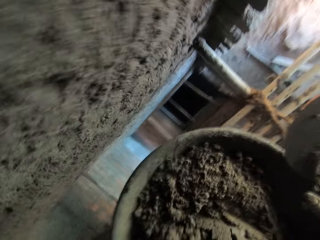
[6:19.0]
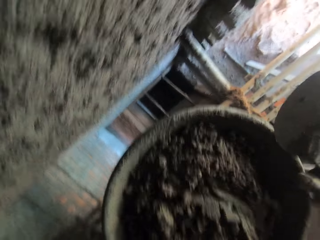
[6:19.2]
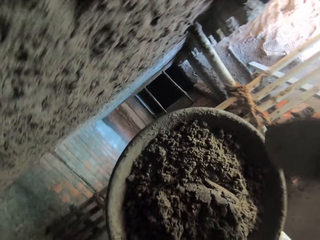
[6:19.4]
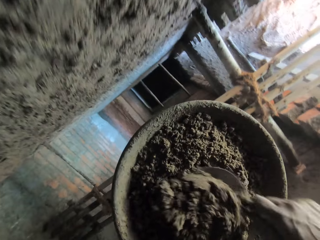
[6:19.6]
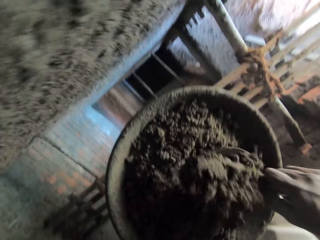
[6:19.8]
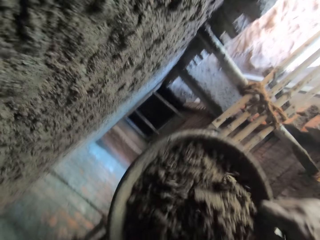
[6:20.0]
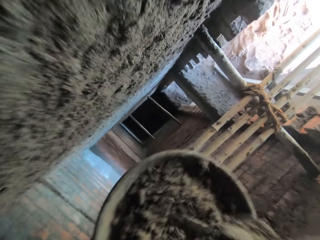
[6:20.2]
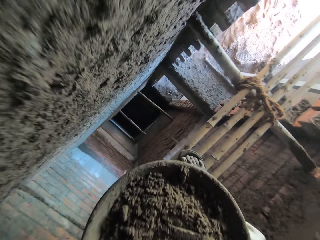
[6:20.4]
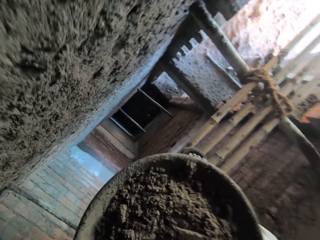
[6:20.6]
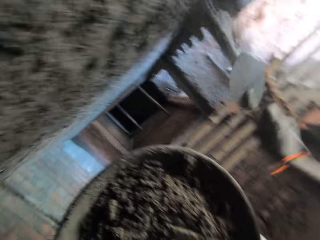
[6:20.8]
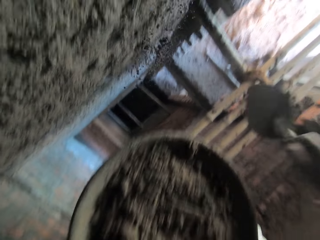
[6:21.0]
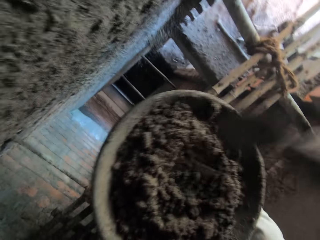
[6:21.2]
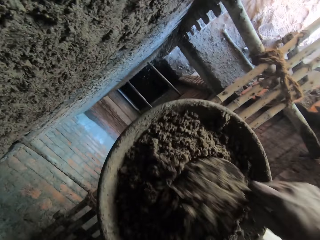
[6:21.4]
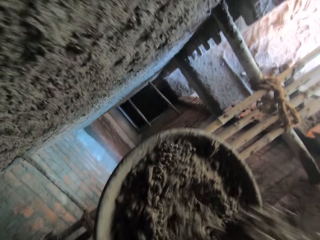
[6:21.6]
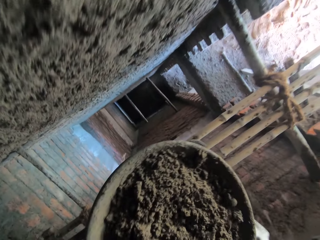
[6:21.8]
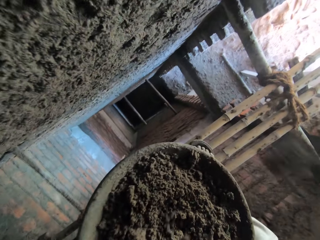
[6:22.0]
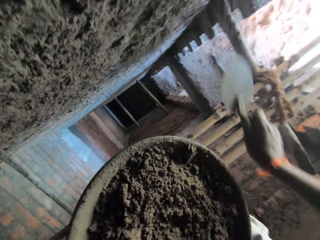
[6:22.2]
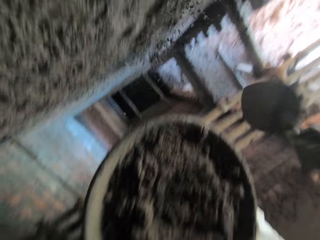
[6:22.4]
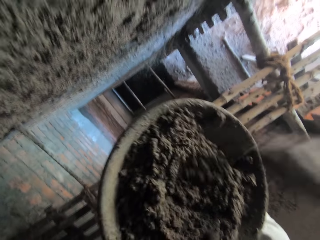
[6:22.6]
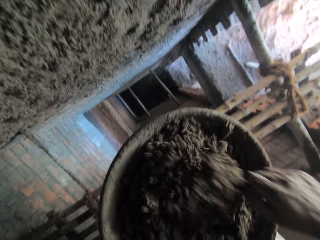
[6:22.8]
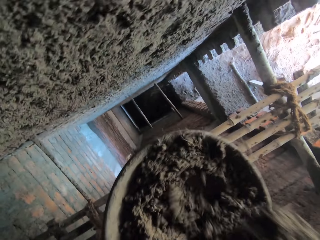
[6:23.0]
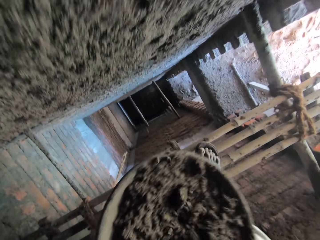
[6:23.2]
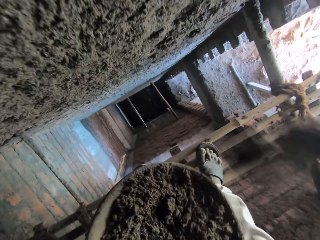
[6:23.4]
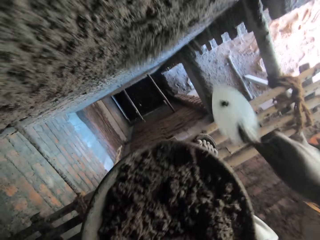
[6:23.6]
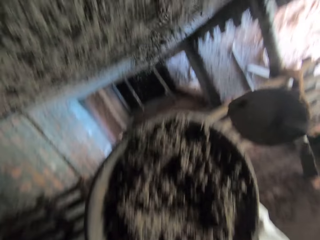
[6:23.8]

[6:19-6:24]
The camera wearer holds the head pan in his left hand. He scoops mortar from the head pan in his left hand with the hand trowel in his right hand. He throws the mortar on the wall of the building with the hand trowel in his right hand. He scoops mortar from the head pan in his left hand with the hand trowel in his right hand. He throws the mortar on the wall of the building with the hand trowel in his right hand. He scoops mortar from the head pan in his left hand with the hand trowel in his right hand. He throws the mortar on the wall of the building with the hand trowel in his right hand.

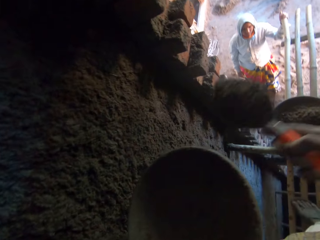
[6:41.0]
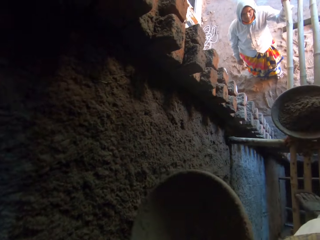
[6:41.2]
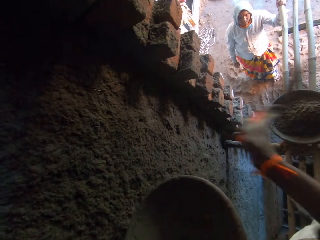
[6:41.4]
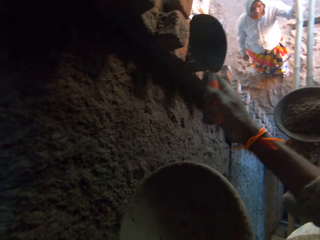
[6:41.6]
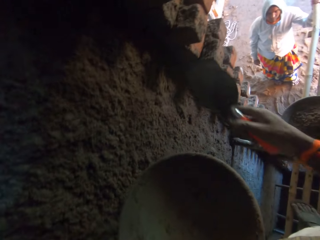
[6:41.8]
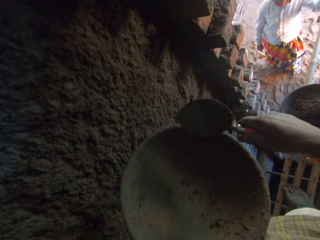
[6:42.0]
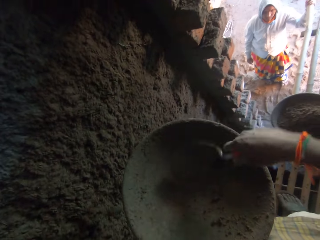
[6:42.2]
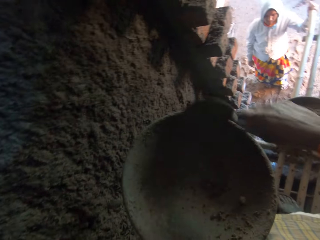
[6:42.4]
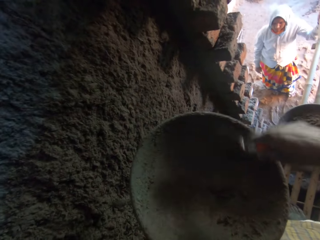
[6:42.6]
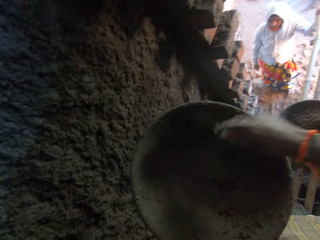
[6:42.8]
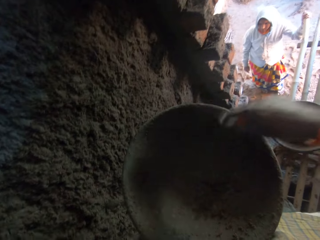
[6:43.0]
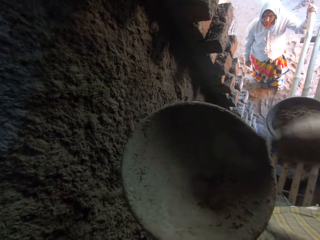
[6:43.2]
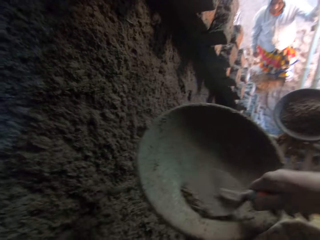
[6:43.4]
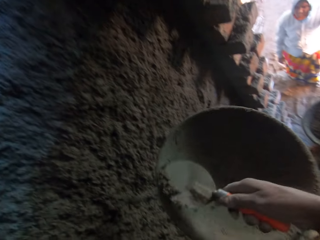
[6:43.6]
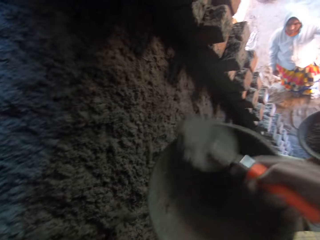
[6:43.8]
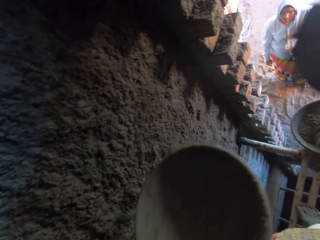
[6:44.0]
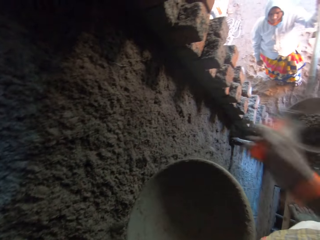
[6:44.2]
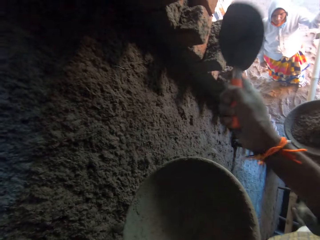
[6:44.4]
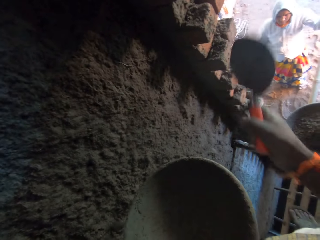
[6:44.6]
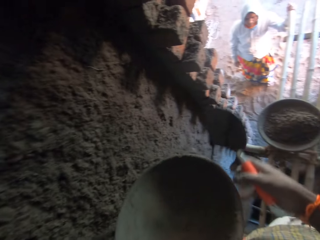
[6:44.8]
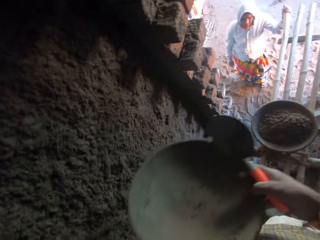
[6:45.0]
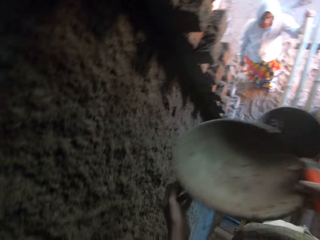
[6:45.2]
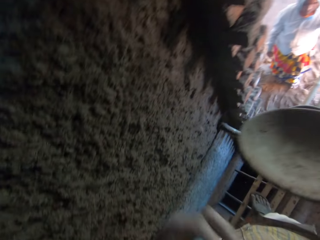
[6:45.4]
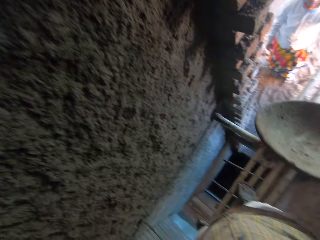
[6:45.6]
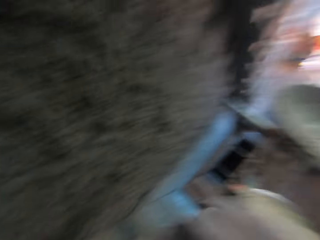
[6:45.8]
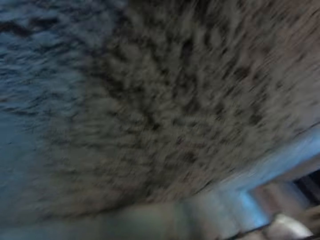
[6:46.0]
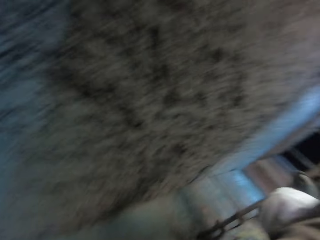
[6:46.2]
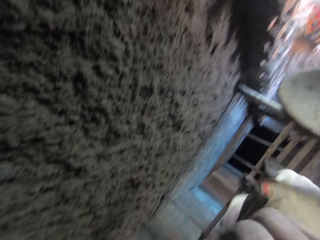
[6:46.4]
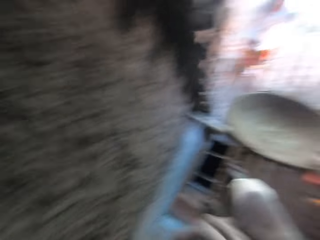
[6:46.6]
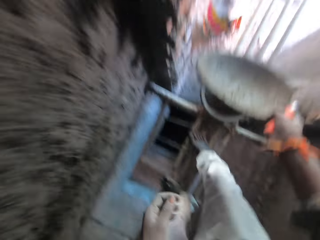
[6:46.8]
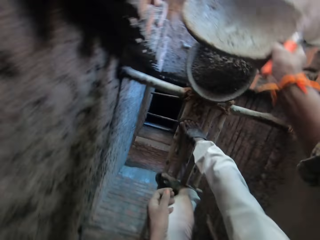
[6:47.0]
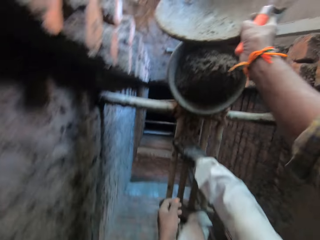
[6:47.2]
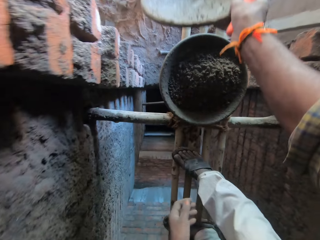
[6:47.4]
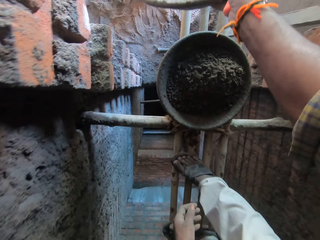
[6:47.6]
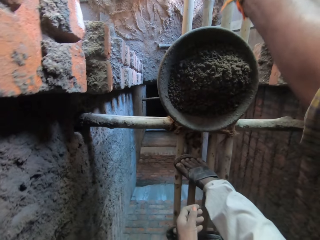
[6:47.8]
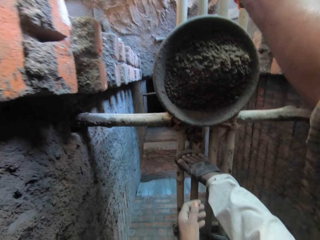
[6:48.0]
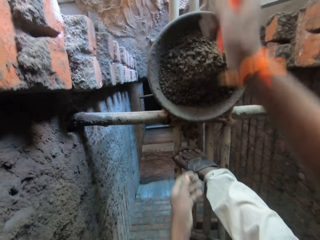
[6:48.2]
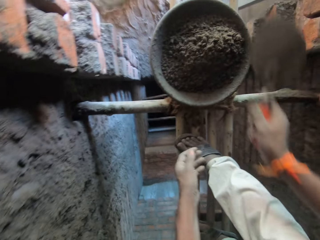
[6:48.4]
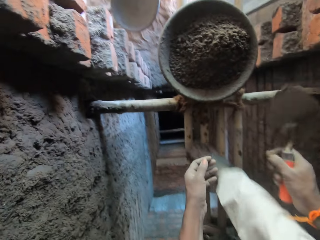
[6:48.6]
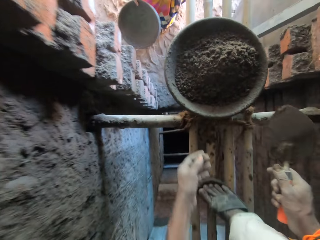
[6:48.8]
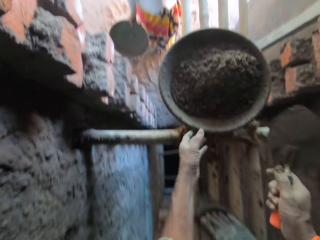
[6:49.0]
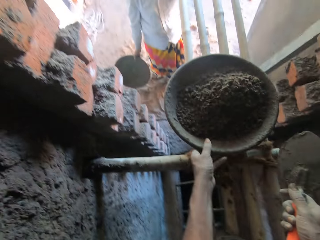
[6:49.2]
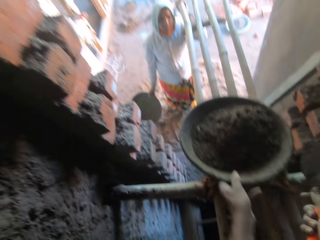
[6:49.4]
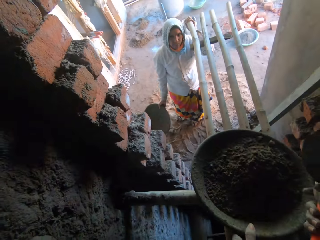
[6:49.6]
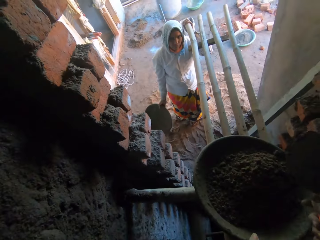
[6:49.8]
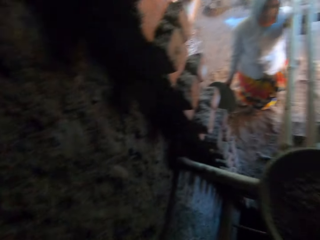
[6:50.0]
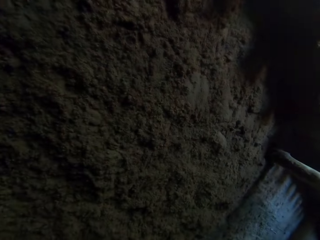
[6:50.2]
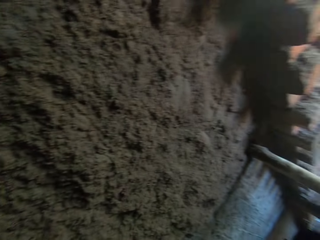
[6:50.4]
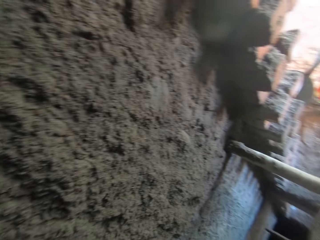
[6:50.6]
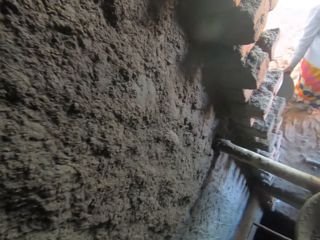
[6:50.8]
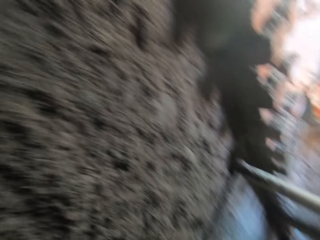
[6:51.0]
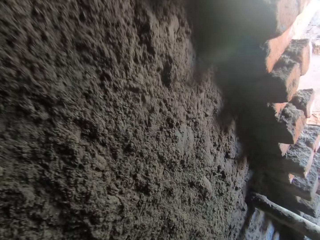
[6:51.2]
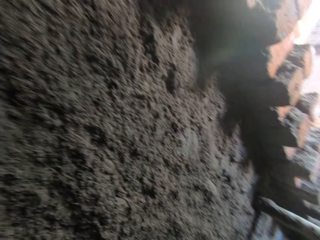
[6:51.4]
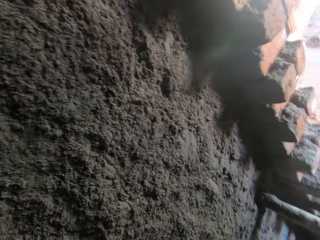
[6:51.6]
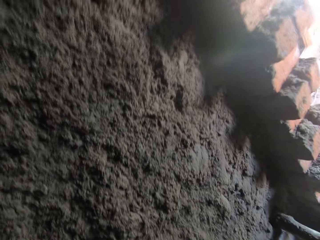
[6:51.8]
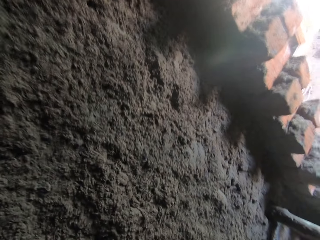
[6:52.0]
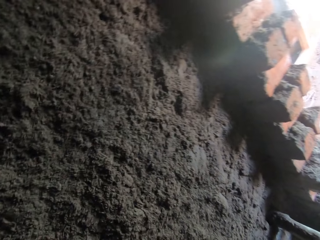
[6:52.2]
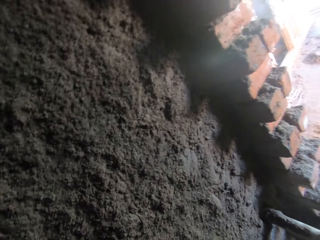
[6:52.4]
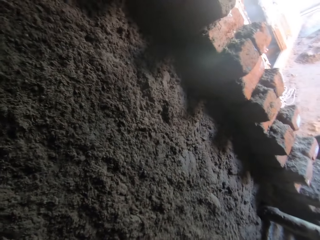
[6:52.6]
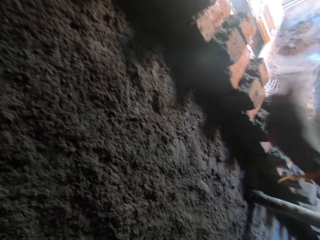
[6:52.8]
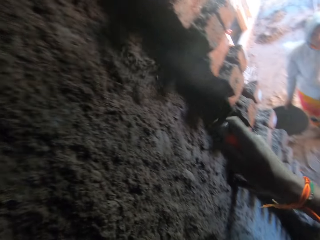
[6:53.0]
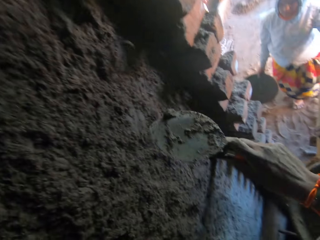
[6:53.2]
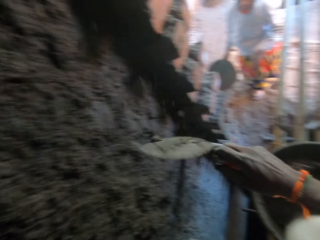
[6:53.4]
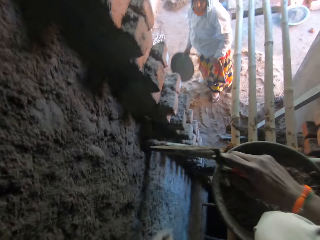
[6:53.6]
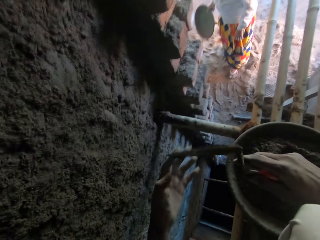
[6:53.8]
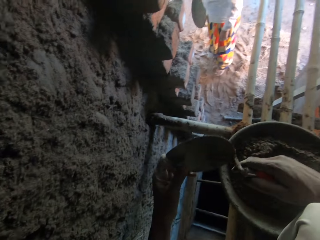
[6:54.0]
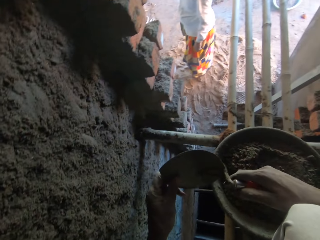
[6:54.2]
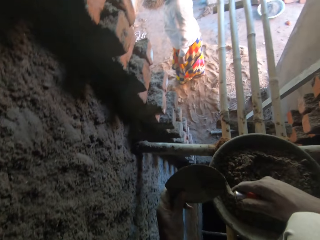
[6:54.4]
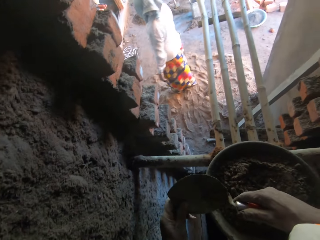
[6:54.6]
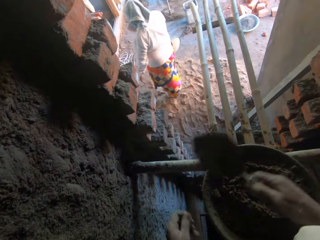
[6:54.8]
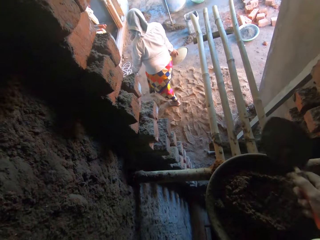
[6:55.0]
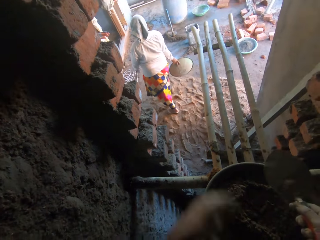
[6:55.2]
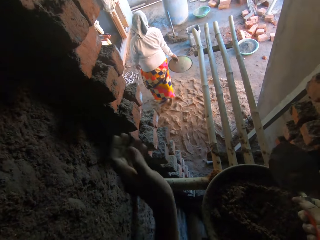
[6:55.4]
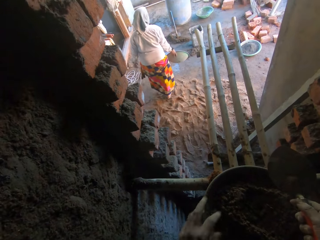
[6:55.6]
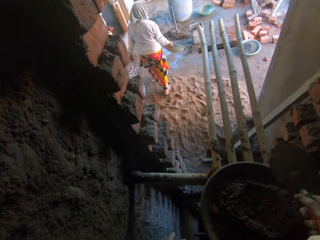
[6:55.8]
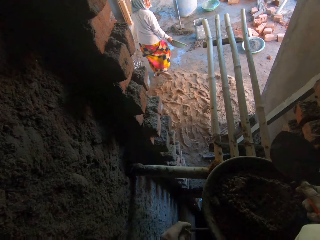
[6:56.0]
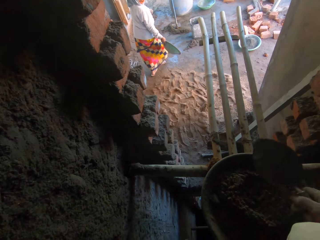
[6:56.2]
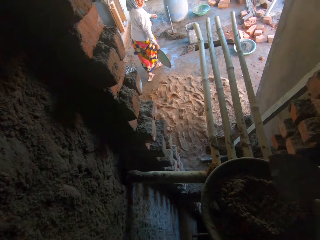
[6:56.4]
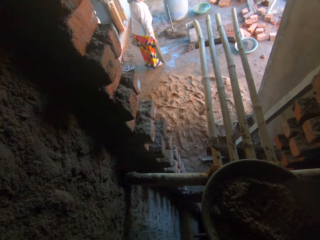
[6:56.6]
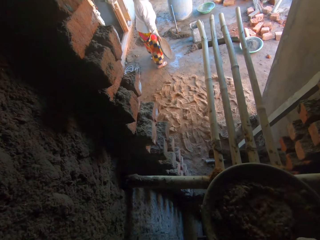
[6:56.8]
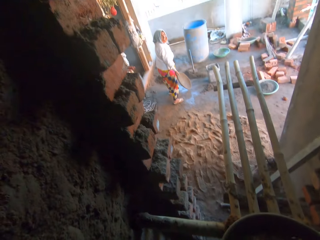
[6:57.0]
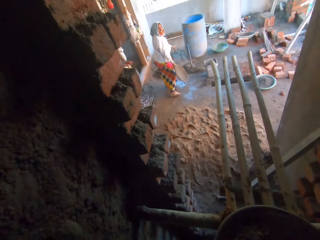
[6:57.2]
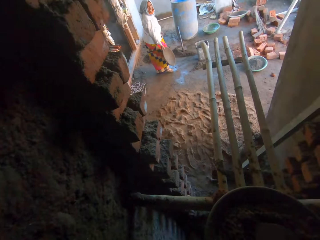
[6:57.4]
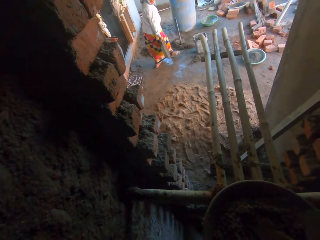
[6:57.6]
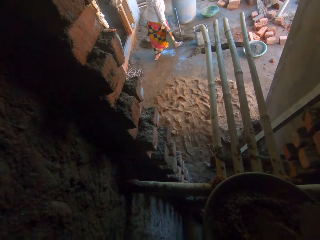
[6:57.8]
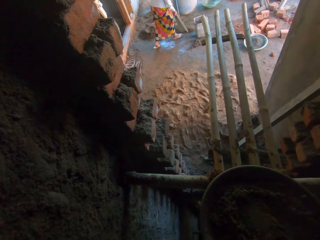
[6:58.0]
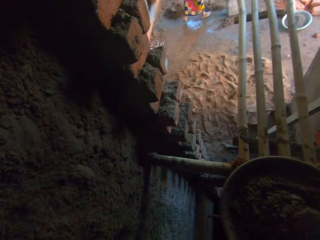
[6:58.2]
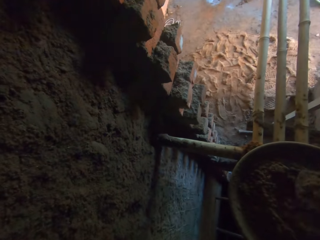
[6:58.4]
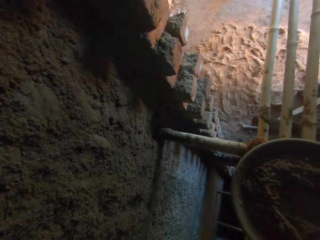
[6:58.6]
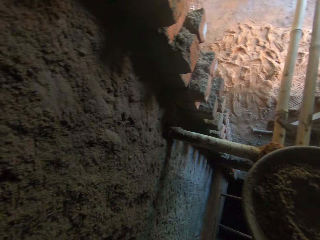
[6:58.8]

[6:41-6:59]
The camera wearer sticks the concrete on the wall. He scoops mortar from the head pan in his left hand with the hand trowel in his right hand. He gathers some mortar in the head pan in his left hand with the hand trowel in his right hand. He scoops mortar from the head pan in his left hand with the hand trowel in his right hand. He throws the mortar on the wall of the building with the hand trowel in his right hand. He passes the head pan from his left hand to his right hand. He holds the tray. He touches his mouth with his left hand. He passes the head pan to the woman with his right hand. The woman converses with the camera wearer. The camera wearer moves the head pan on the scaffold with his left hand. He picks up the tray. He looks at the wall. He throws mortar on the wall of the building with the hand trowel in his right hand. He holds the hand trowel in his right hand with his left hand. He removes mortar from the hand trowel in his right hand with his left hand. He throws the mortar on the floor with his left hand. He mixes the mortar in the head pan on the scaffold with the hand trowel in his right hand. He scoops mortar from the head pan in his left hand with the hand trowel in his right hand.
